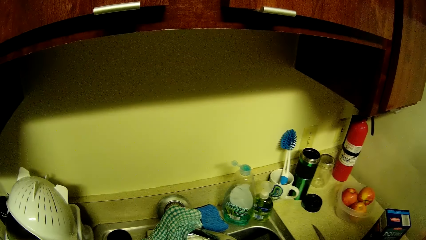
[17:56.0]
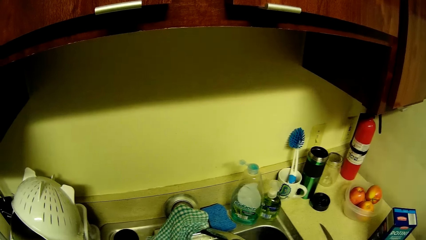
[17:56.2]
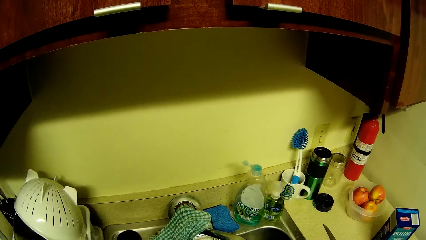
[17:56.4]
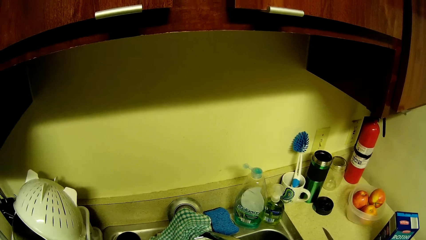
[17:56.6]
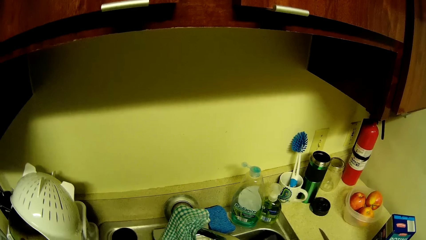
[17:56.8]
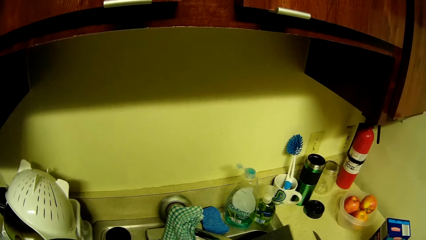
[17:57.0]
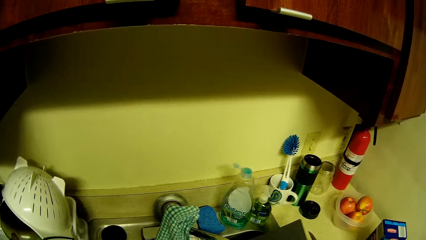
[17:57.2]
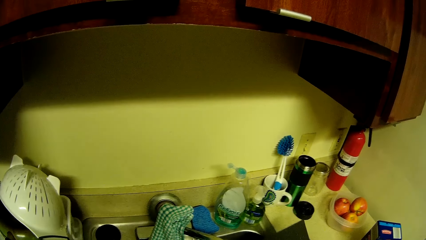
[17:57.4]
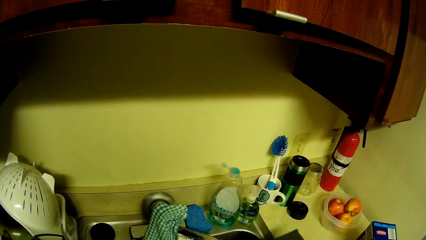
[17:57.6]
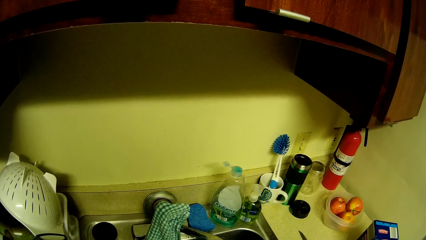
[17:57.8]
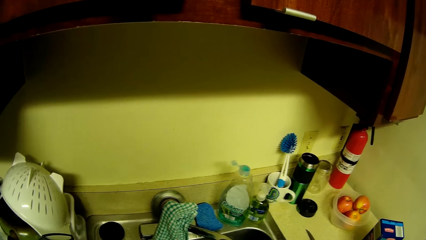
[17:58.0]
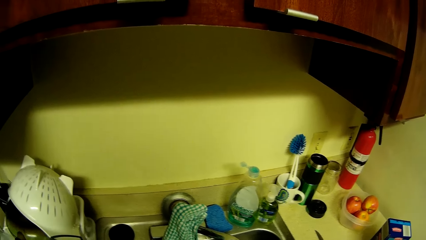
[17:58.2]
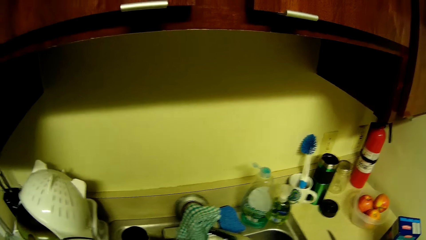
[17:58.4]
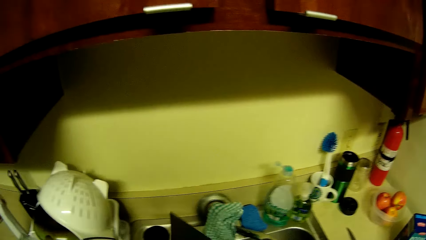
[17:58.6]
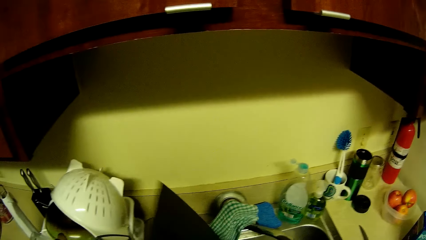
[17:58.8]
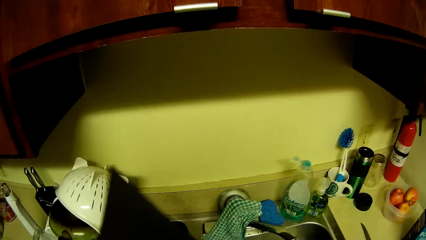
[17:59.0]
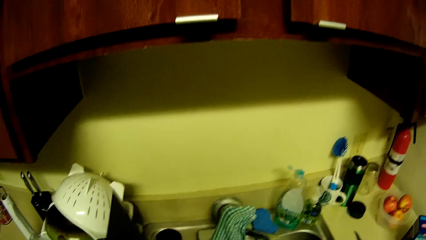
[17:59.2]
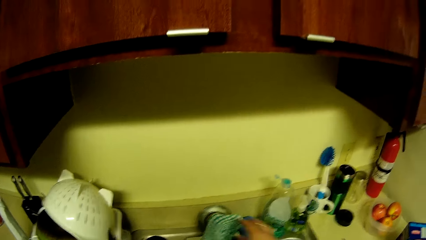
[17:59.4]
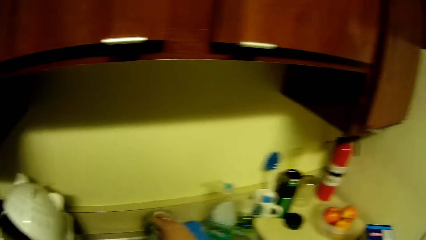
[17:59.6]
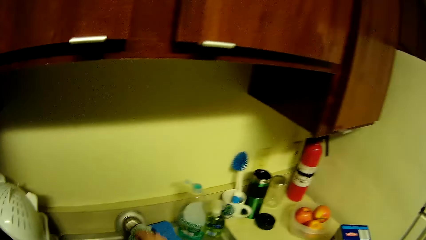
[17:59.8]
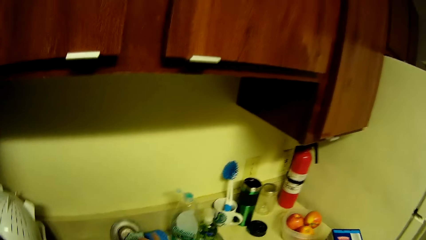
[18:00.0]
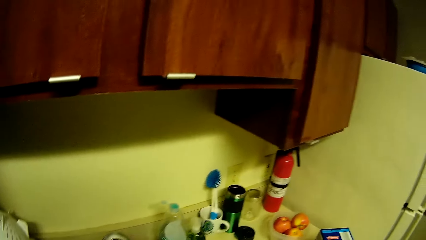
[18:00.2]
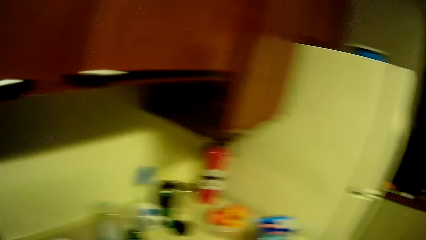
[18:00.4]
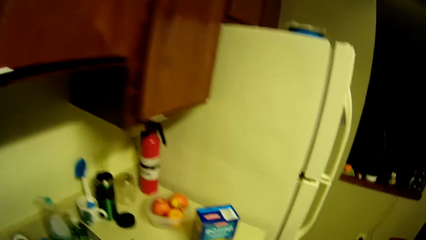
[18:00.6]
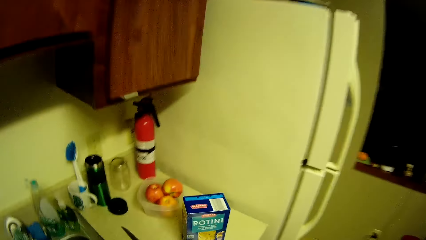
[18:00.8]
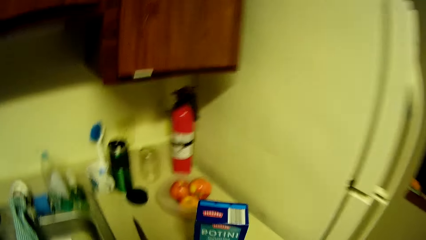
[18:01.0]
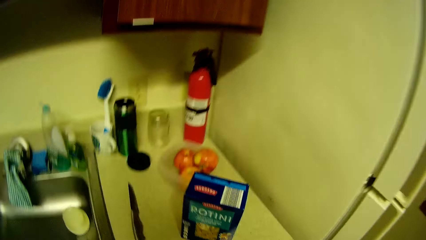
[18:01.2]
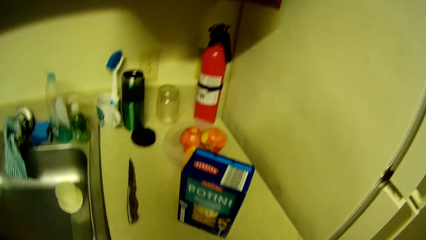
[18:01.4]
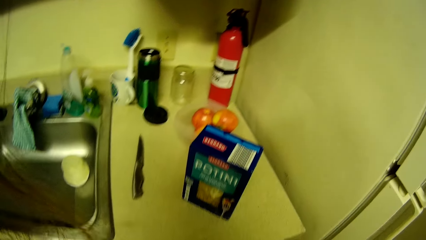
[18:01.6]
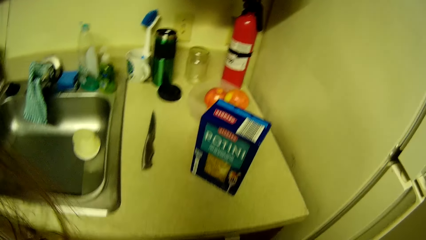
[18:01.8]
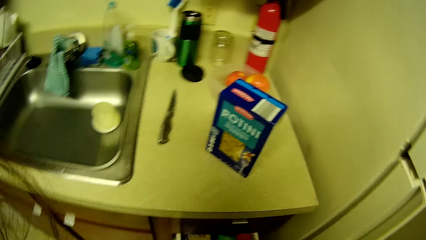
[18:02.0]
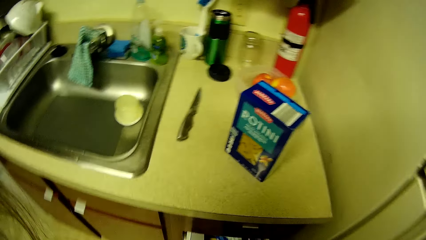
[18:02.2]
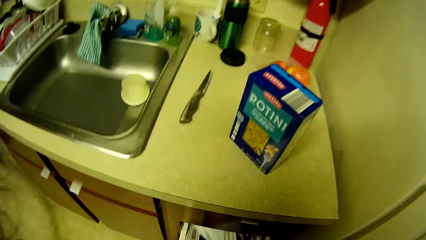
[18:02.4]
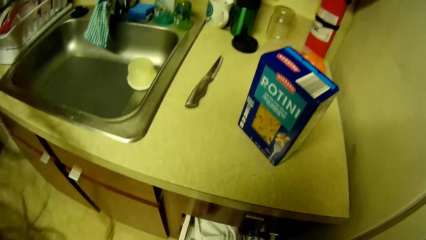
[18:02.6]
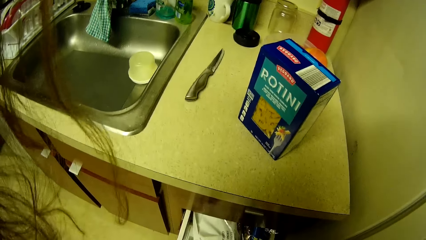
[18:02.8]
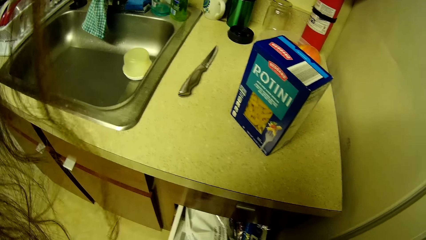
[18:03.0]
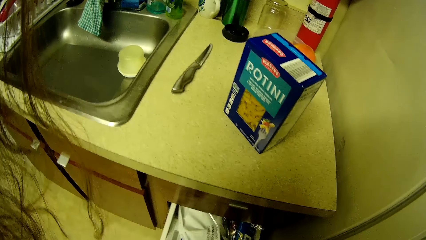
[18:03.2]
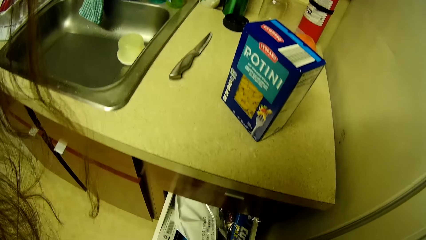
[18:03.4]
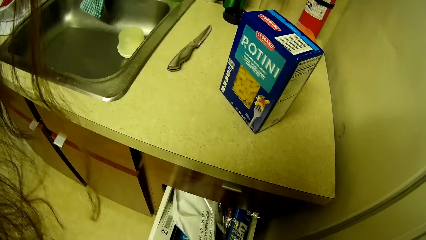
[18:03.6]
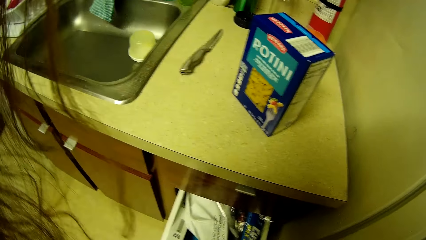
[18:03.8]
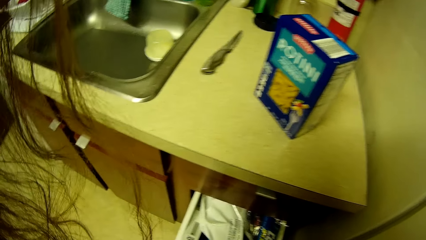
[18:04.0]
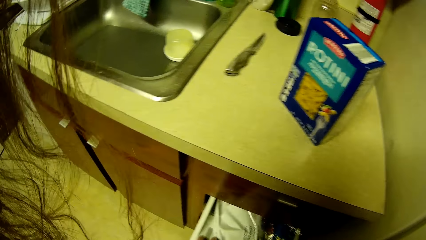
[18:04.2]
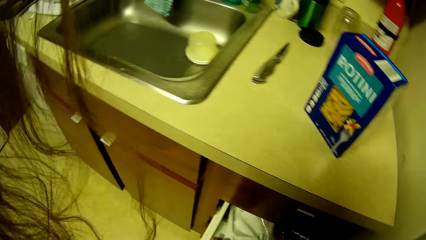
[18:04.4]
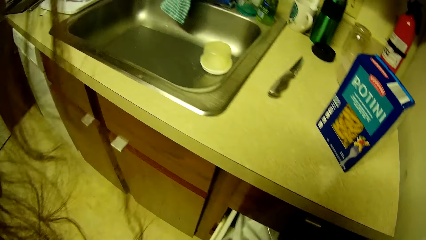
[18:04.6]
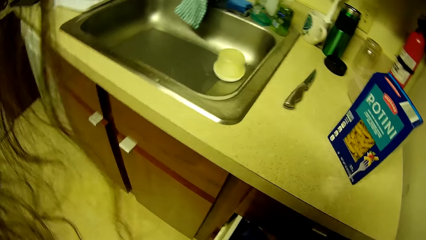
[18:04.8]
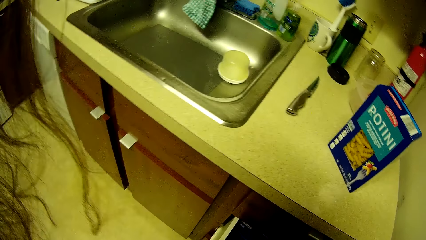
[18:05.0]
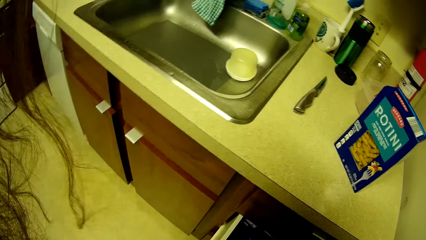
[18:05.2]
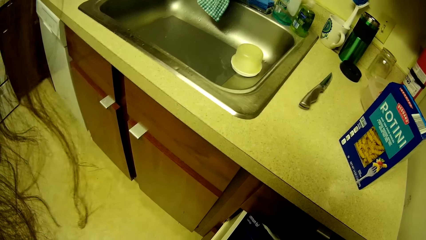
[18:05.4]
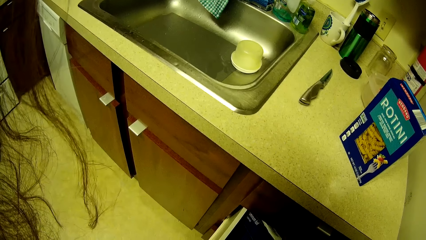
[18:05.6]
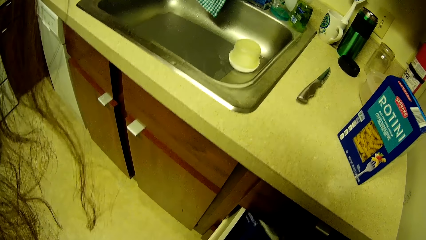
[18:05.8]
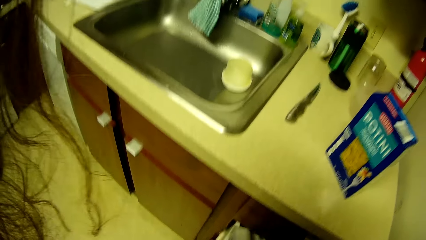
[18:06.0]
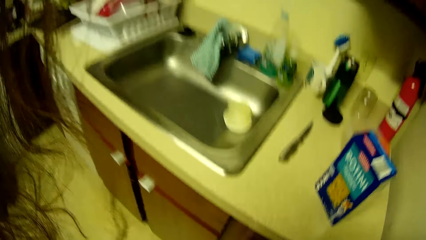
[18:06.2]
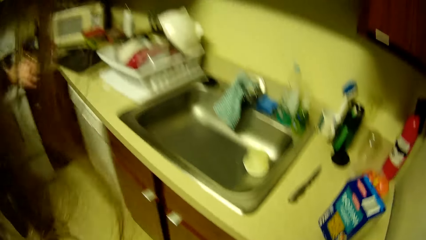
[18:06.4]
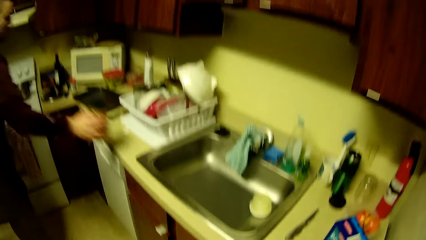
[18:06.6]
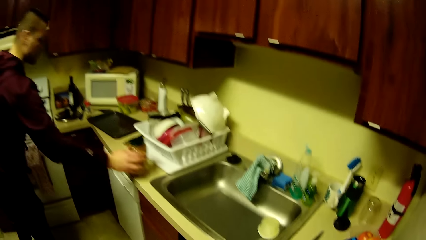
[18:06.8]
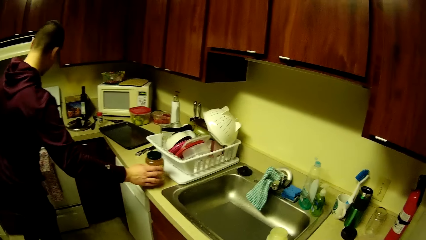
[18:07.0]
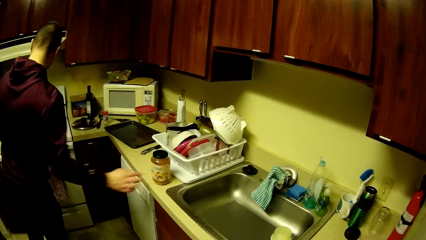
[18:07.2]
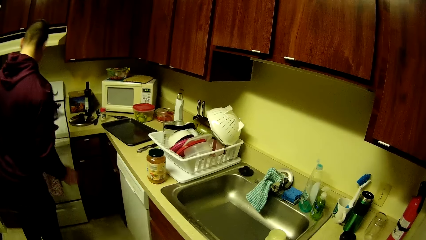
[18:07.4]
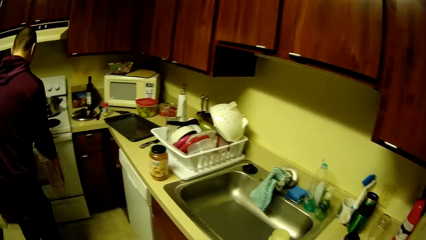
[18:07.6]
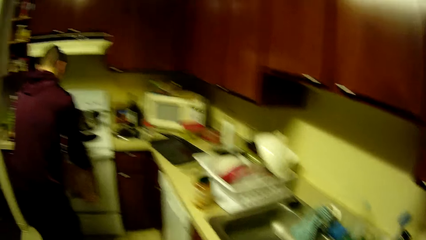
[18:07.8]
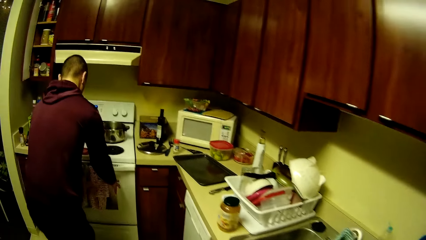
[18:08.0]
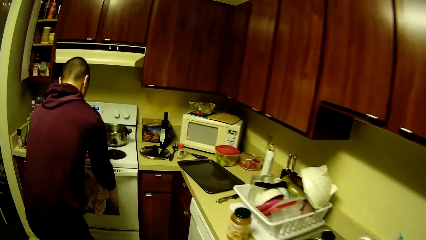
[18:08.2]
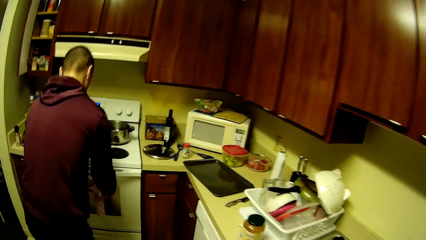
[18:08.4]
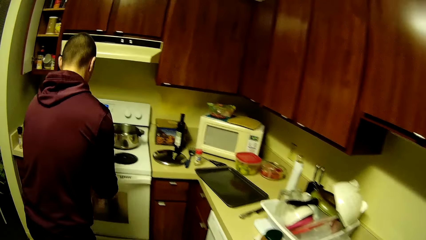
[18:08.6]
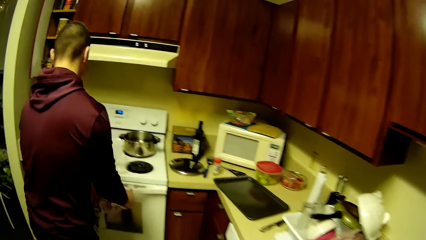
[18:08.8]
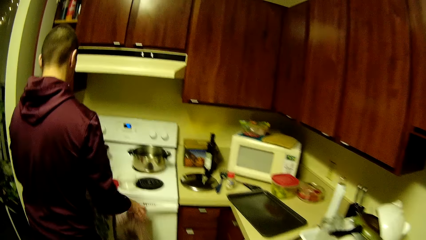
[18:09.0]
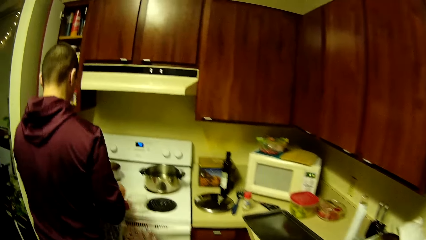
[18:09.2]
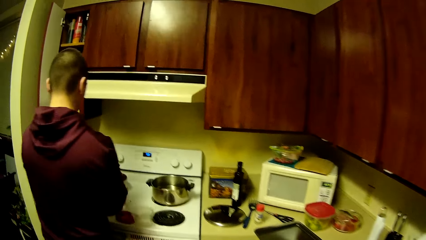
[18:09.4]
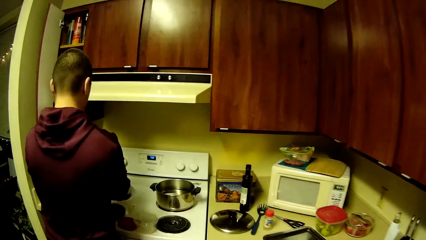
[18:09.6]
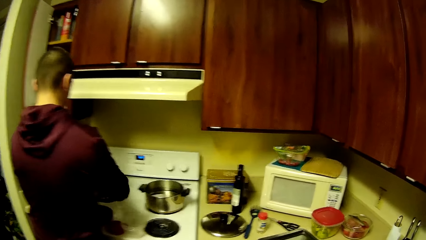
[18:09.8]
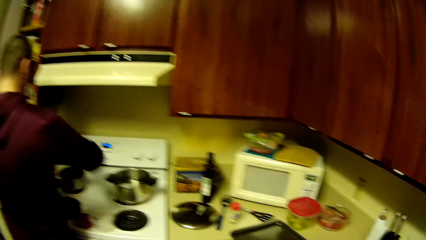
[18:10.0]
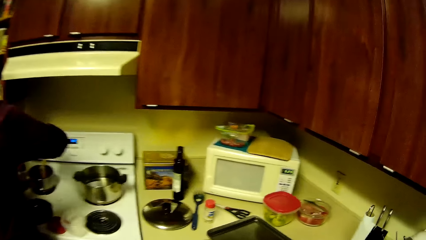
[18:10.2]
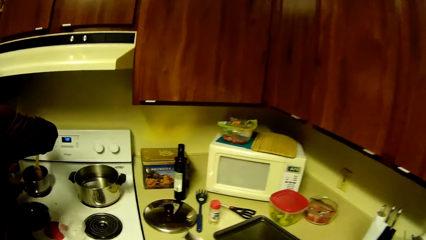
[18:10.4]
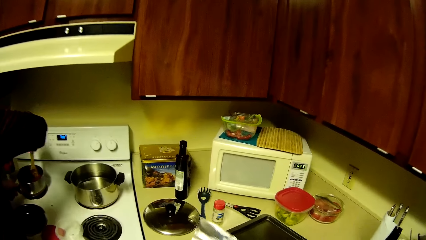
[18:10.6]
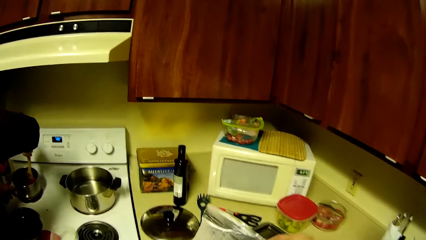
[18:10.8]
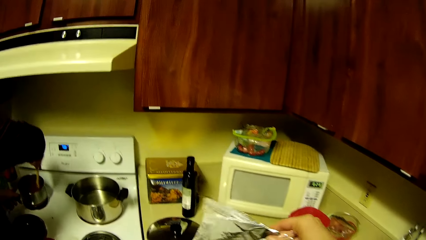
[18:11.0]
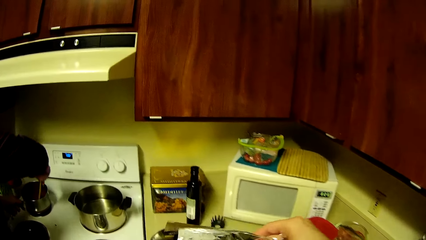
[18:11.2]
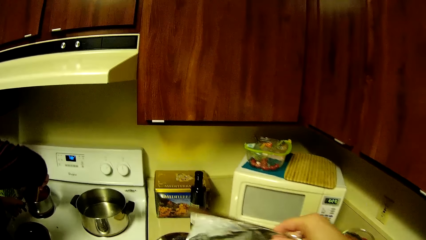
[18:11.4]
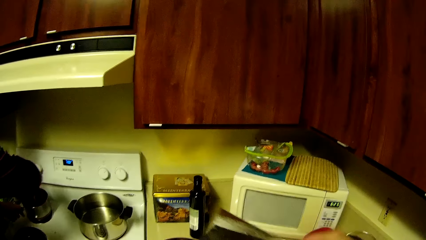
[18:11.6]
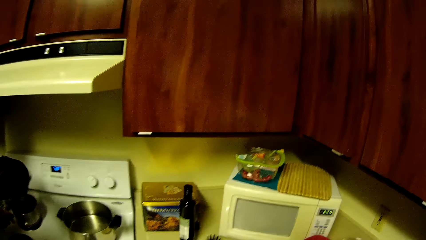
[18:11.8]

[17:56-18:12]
The camera wearer rinses the plastic board with both hands. She turns off the faucet with her right hand, opens a drawer with her right hand, and removes a pack of foil from the drawer with her right hand. The man drops the jar on the kitchen table with his right hand. The man wipes both hands on a face towel. The man stirs the food on the gas cooker with his right hand.
